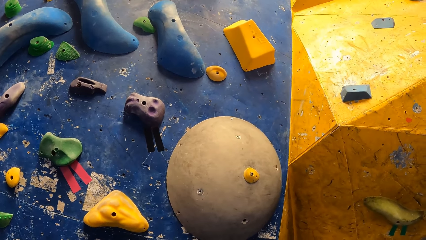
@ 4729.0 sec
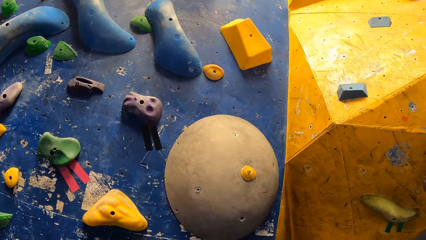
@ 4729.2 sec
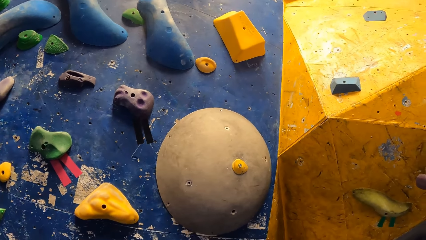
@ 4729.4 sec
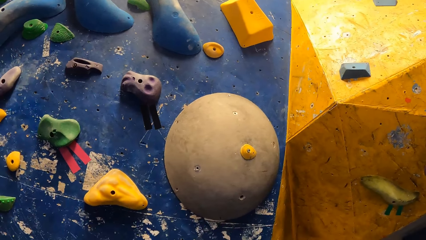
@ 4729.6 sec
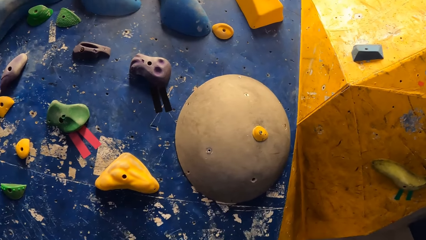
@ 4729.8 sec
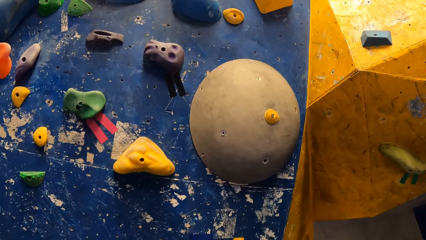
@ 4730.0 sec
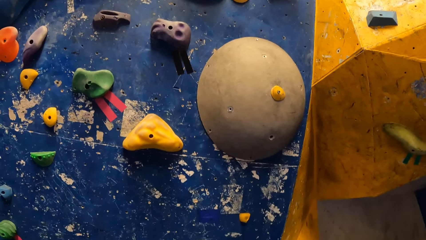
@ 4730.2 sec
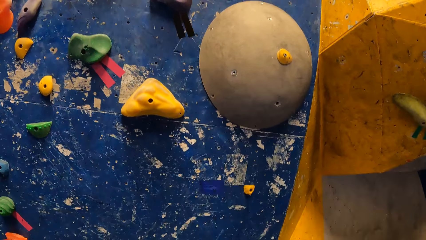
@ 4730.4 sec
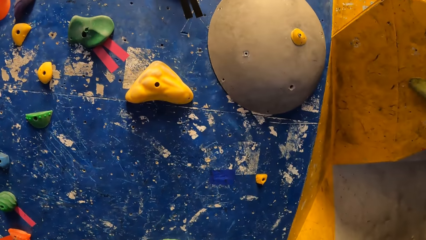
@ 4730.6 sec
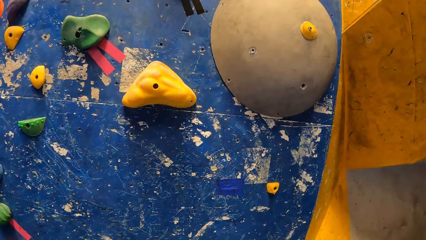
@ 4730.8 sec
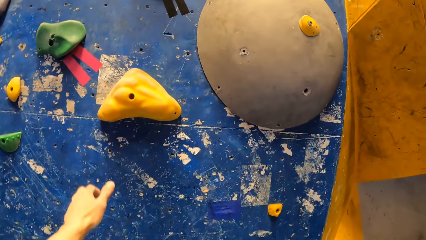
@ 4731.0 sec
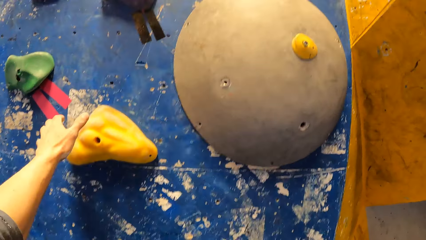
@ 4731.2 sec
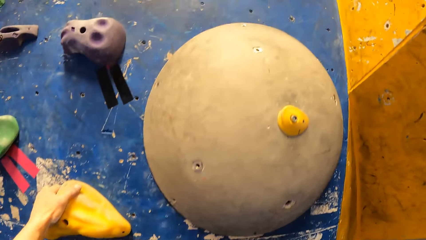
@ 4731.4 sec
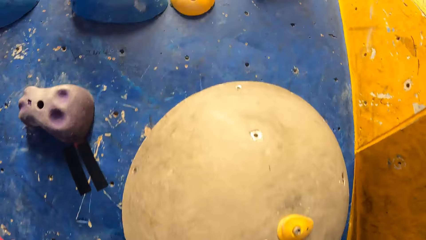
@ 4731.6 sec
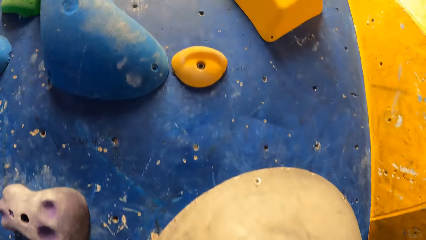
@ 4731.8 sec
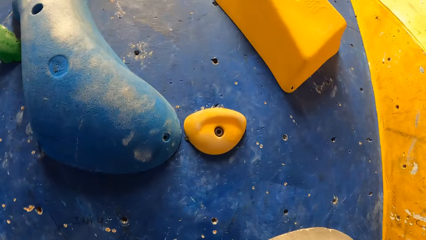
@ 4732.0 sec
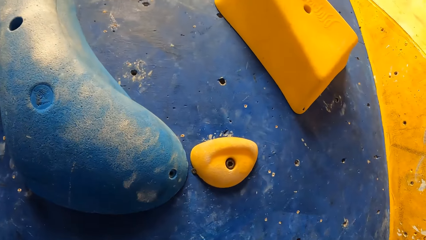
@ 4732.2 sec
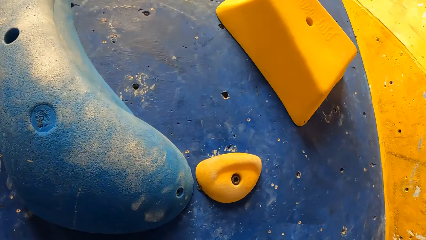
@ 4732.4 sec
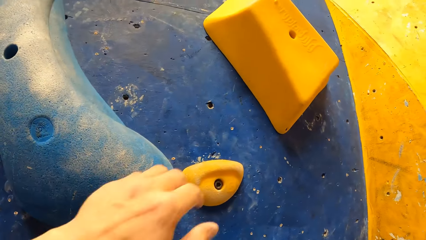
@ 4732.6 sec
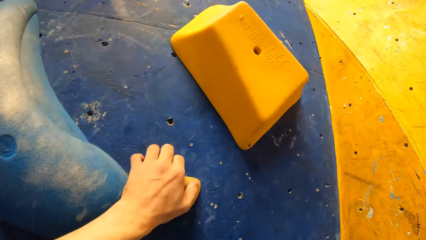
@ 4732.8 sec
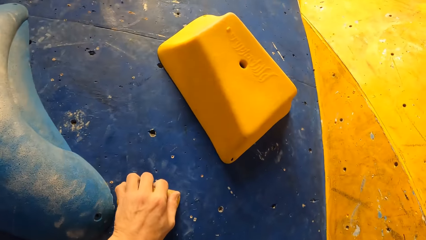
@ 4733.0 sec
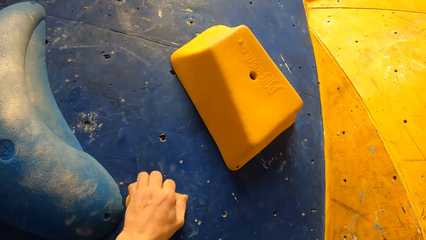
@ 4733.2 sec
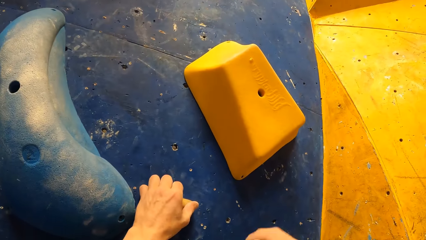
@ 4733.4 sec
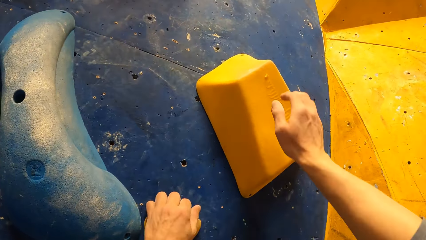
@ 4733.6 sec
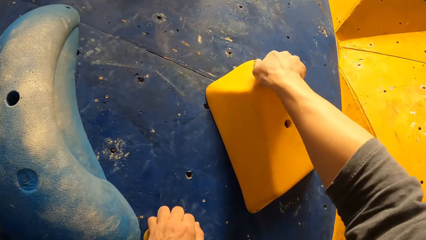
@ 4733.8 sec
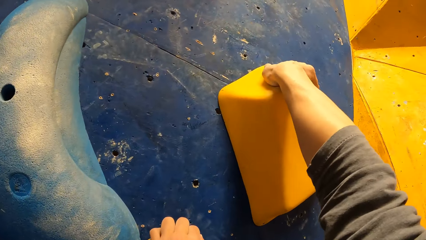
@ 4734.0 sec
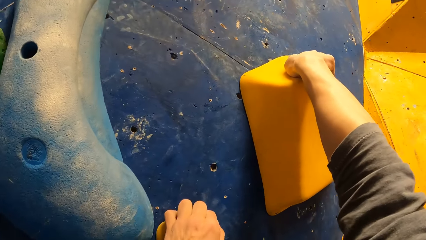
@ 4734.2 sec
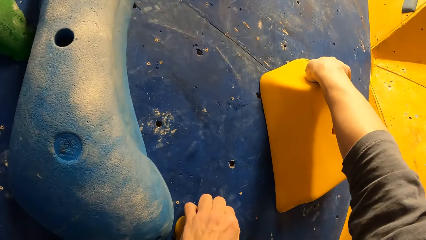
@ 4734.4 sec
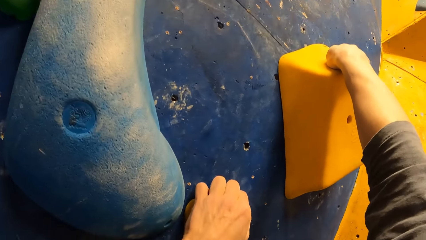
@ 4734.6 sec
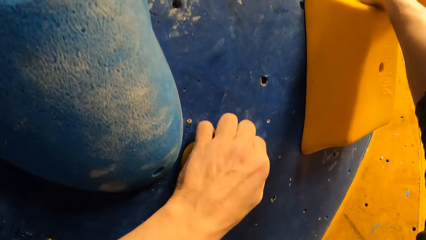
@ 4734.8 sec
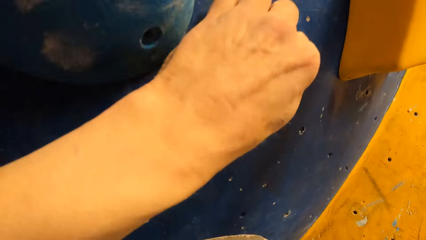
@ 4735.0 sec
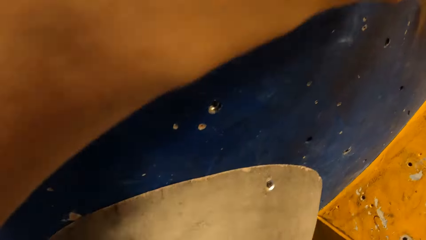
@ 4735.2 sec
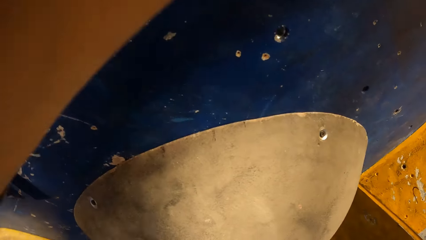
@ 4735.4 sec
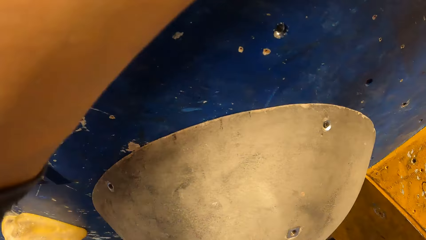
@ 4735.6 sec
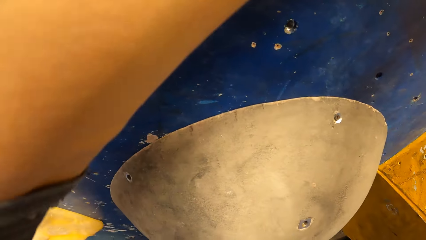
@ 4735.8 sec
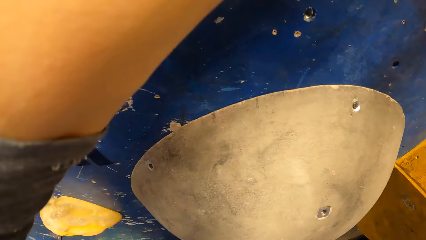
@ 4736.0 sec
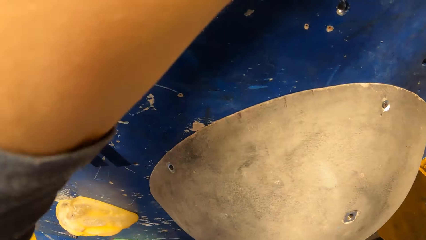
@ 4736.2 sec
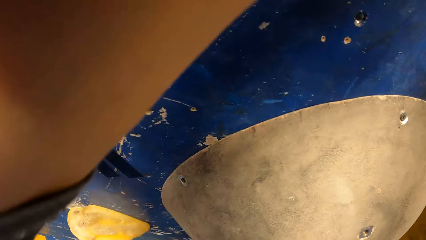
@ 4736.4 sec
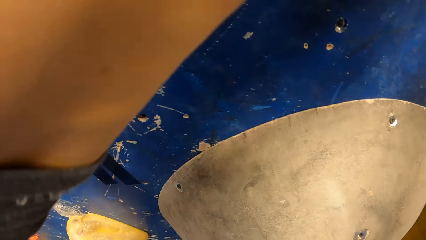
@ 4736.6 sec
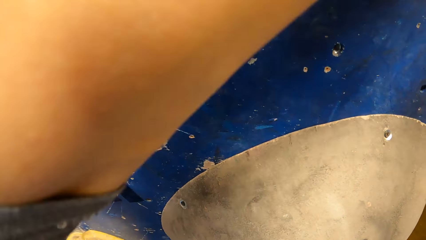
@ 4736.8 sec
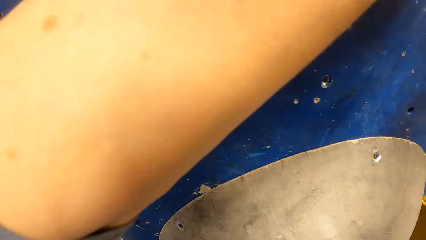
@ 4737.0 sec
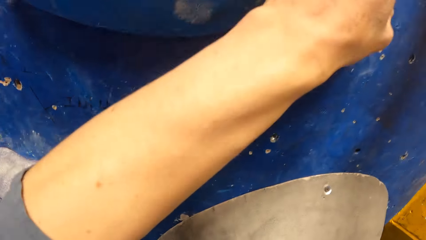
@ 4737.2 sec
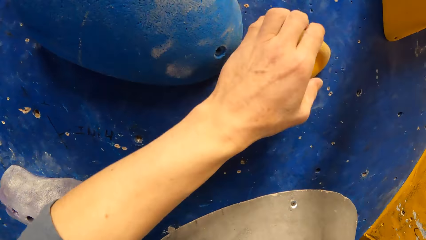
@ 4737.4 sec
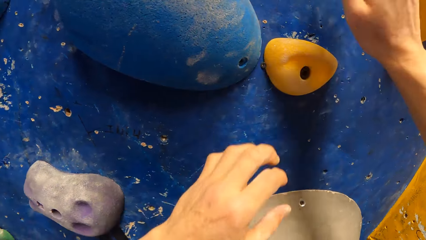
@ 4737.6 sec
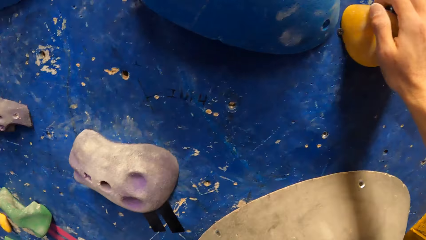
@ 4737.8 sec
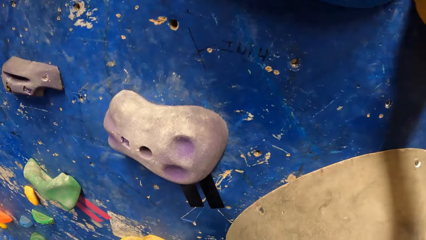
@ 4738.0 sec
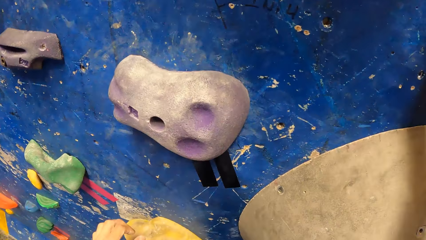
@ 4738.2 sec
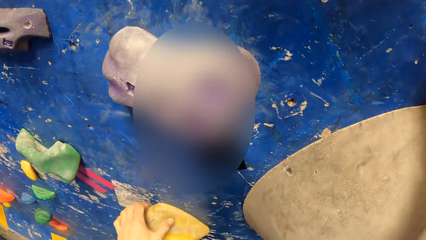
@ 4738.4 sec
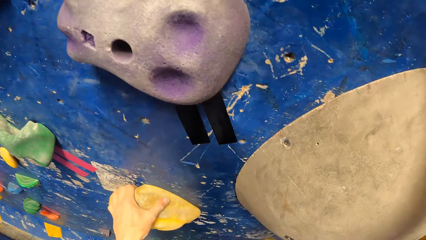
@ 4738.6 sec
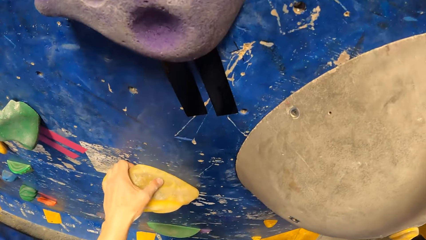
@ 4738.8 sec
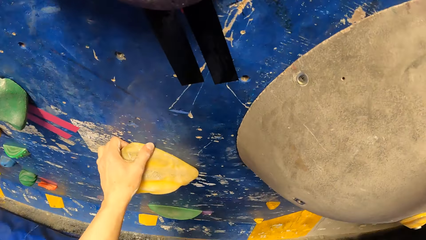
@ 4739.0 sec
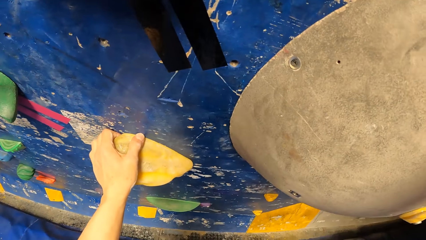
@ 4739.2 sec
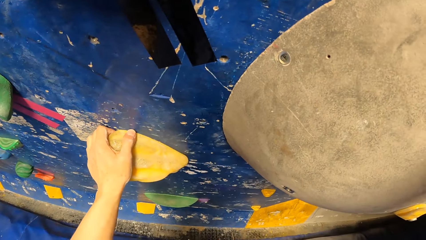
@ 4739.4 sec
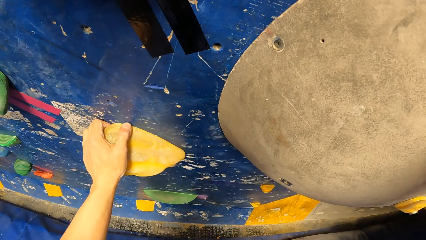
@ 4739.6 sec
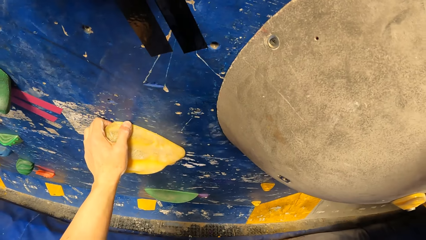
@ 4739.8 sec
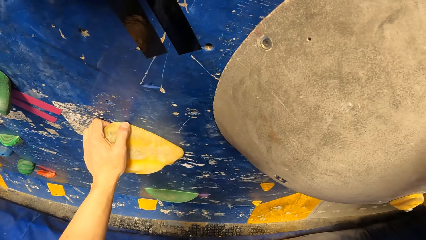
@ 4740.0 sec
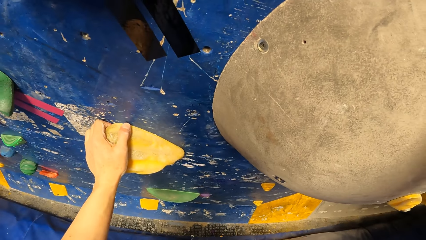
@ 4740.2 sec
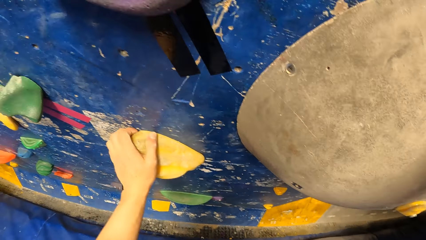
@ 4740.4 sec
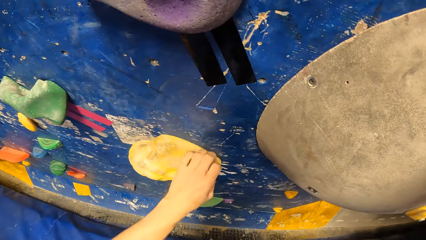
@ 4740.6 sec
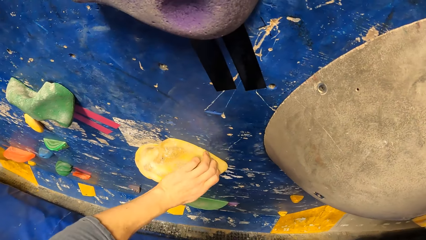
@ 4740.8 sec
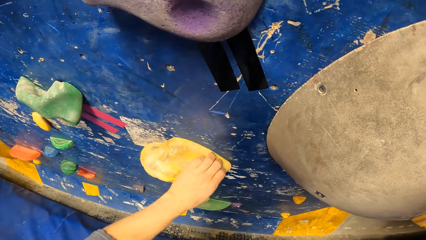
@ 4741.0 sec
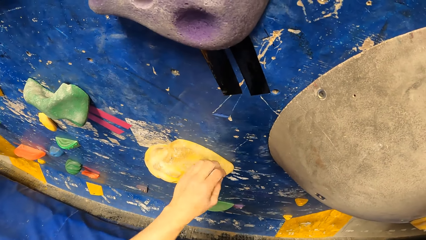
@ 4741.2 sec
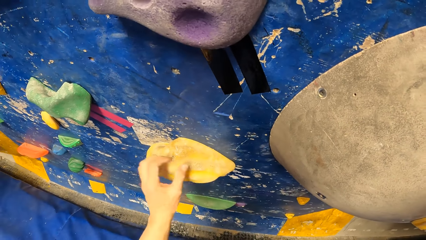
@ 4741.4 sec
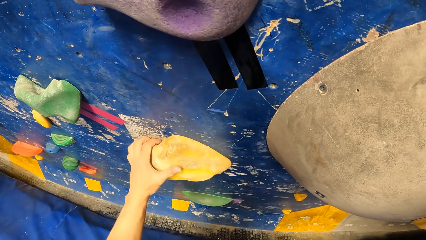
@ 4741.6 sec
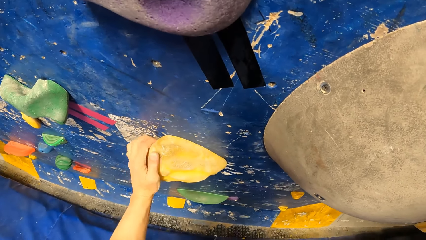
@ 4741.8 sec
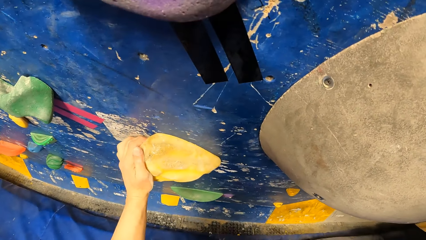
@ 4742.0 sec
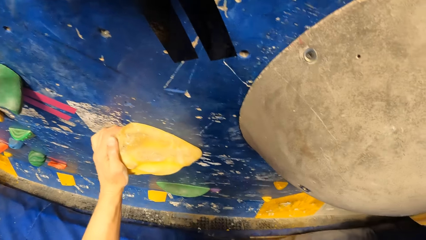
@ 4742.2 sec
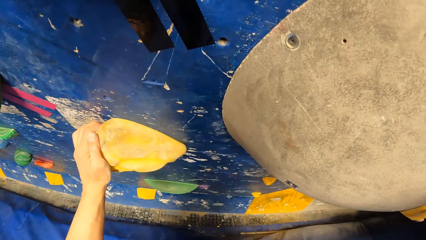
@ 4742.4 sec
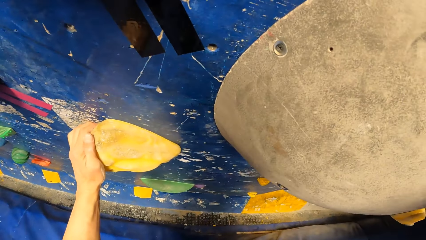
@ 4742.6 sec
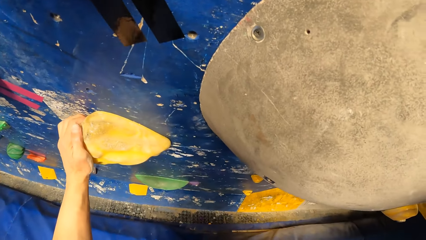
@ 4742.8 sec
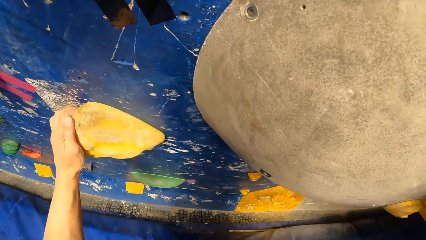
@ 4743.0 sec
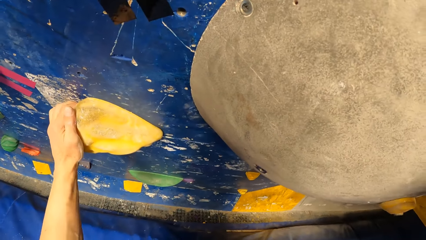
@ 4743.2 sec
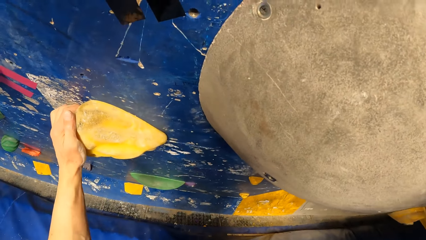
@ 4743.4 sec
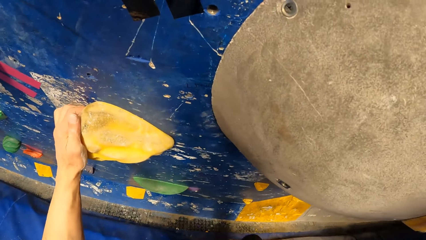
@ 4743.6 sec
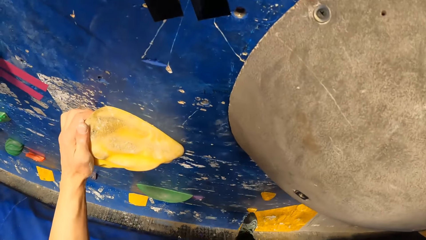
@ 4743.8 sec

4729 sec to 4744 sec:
The camera wearer holds a climbing hold on the wall with his left hand. He does so again. He climbs the rock climbing game. He holds the climbing hold on the wall with his right hand. He does so again. He holds the climbing hold on the wall with his left hand.
